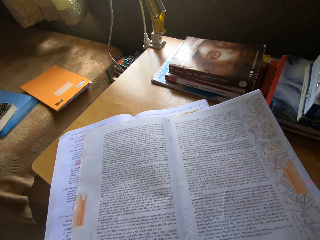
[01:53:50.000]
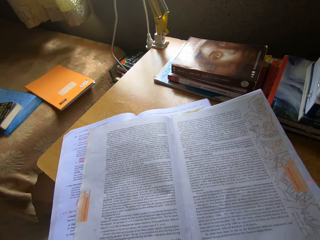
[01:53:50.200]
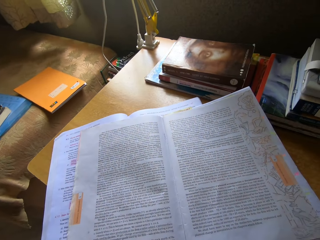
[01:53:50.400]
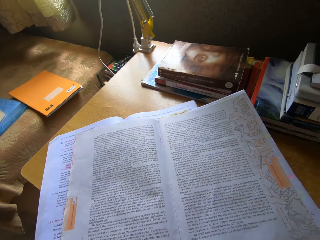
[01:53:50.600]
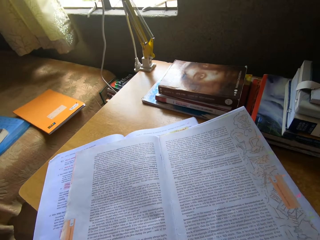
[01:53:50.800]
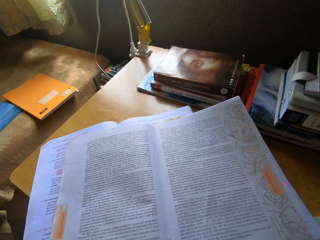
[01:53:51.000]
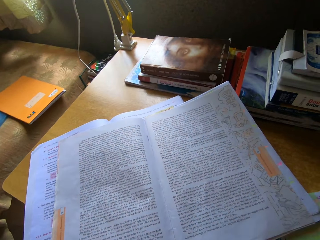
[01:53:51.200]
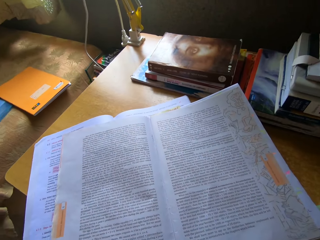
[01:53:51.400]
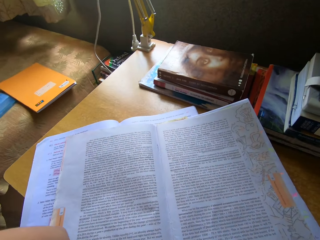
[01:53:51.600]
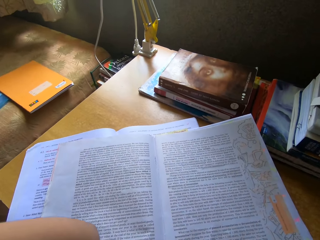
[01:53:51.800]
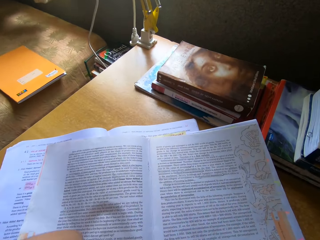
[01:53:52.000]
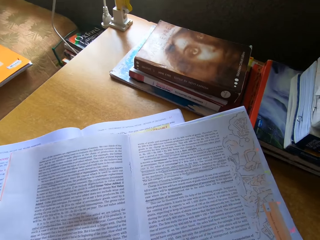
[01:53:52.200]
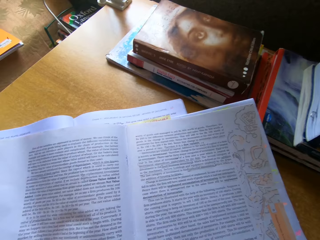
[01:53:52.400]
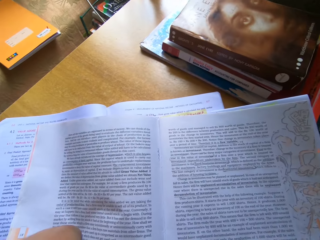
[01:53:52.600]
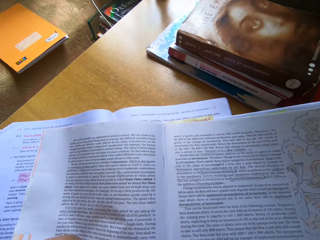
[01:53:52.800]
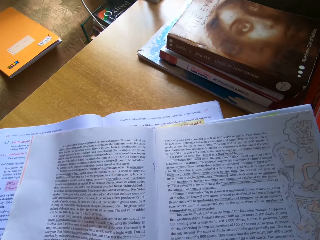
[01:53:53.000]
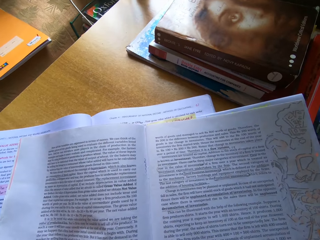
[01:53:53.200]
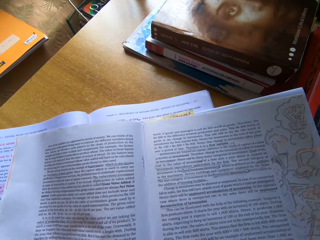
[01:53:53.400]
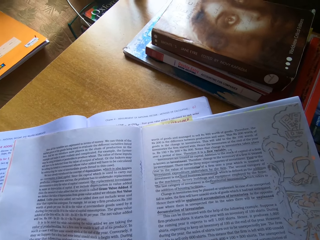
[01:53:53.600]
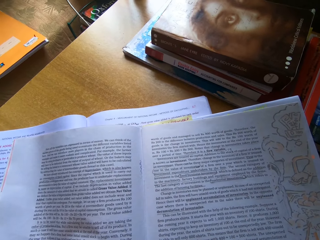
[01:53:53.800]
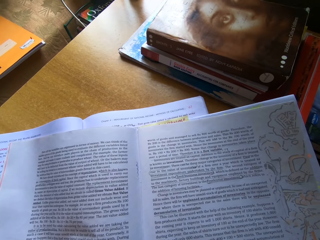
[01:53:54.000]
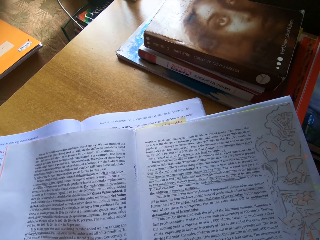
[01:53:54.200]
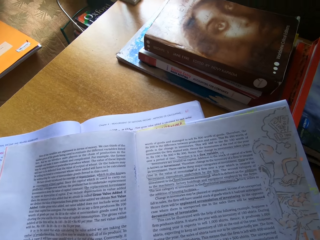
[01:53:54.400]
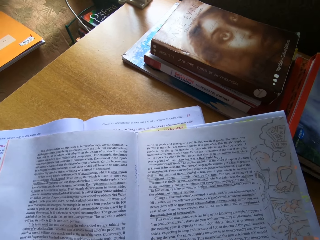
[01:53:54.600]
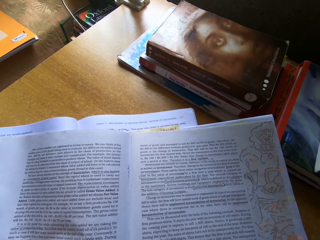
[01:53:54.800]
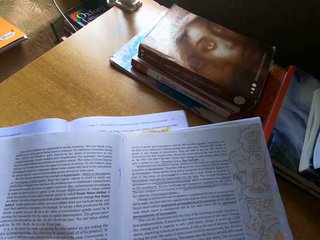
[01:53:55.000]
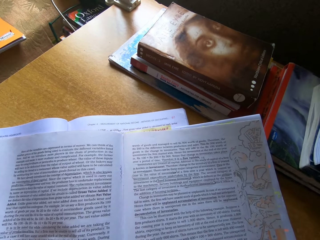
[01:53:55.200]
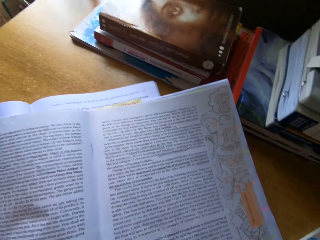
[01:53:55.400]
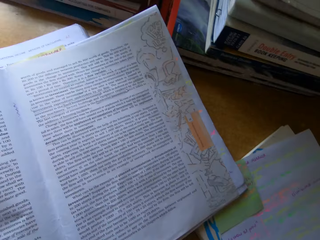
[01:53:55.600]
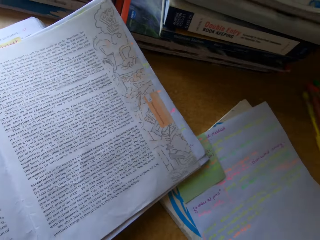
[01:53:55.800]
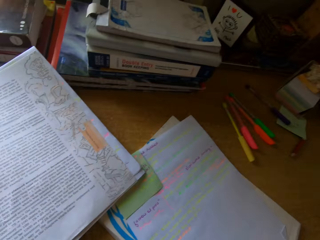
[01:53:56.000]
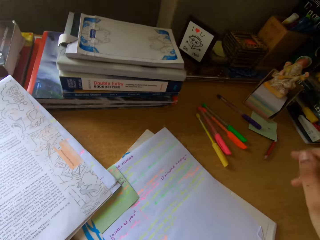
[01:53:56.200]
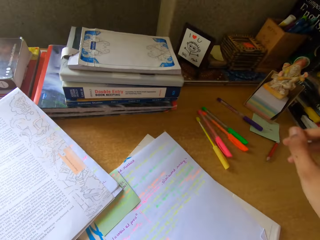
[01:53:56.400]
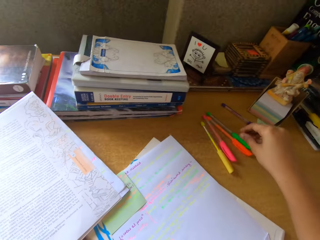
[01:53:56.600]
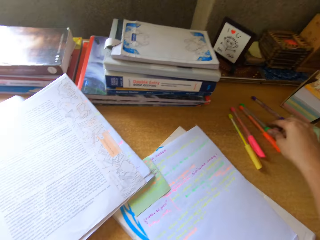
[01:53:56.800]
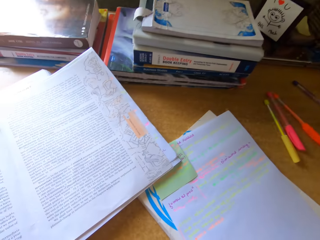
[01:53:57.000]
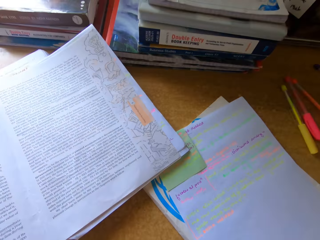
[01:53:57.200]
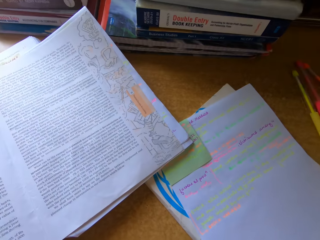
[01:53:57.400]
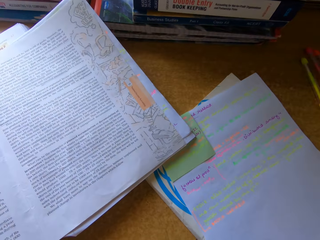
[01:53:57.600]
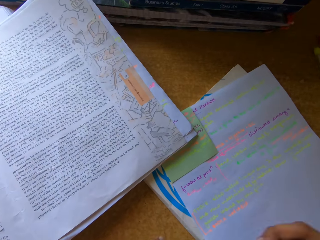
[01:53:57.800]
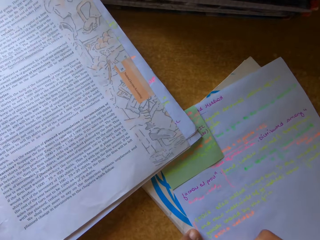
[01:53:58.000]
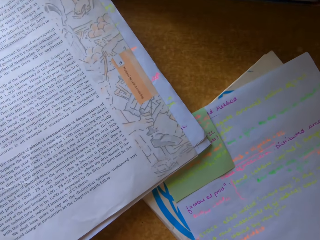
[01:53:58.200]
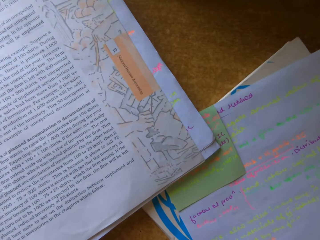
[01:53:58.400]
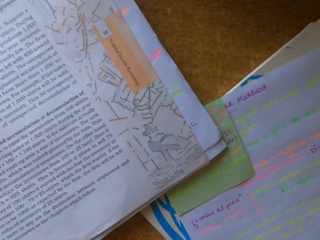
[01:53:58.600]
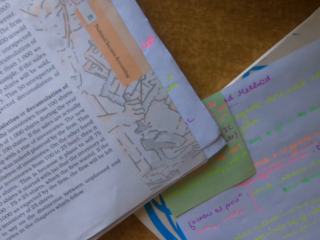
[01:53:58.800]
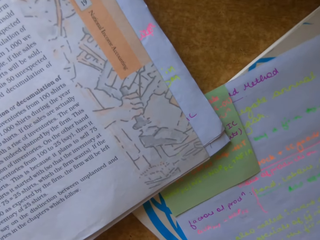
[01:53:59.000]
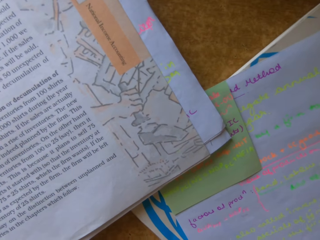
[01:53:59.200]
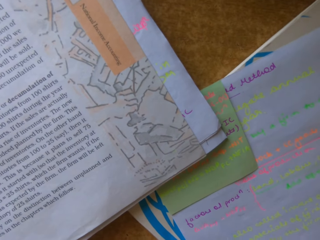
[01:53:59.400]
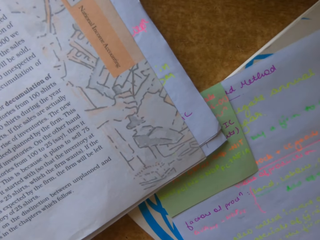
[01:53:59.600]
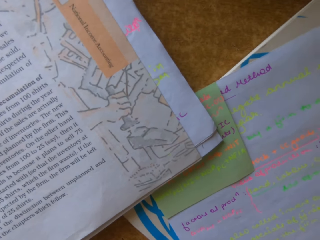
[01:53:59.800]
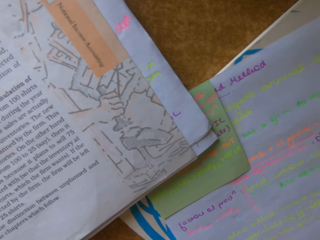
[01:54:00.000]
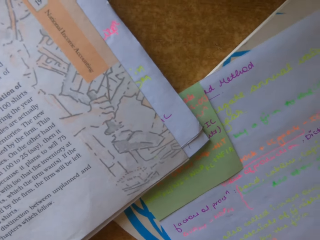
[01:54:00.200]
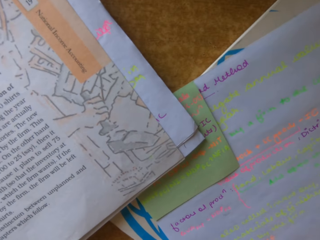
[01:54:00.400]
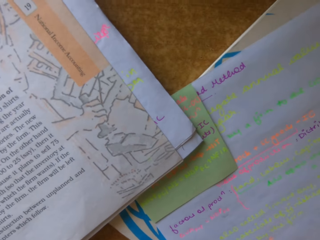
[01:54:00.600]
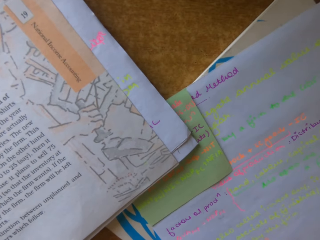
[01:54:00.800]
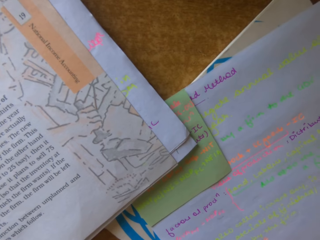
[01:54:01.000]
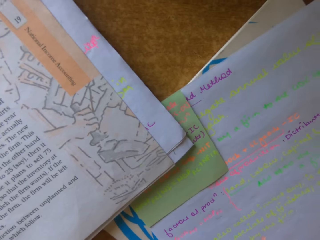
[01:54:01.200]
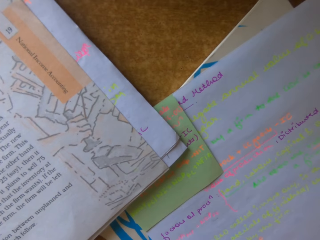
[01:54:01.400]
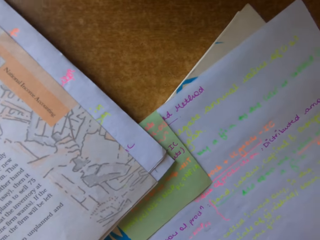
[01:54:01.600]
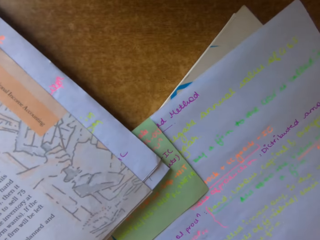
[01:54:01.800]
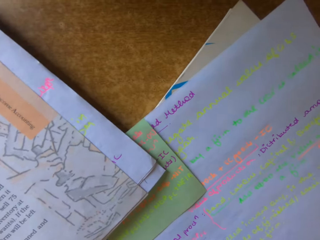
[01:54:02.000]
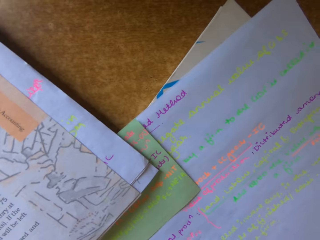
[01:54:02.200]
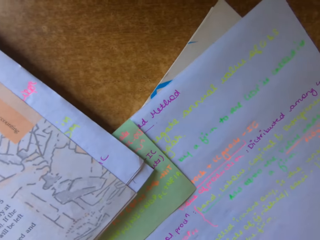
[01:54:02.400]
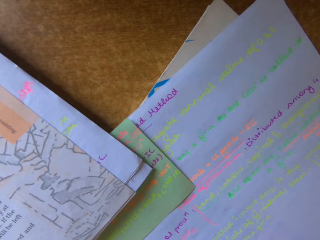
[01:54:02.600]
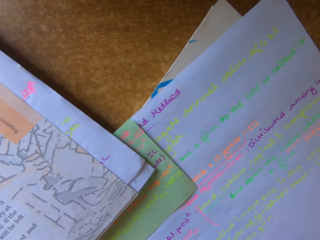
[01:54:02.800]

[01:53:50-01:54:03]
The camera wearer picks up a green pen. They write on the book.

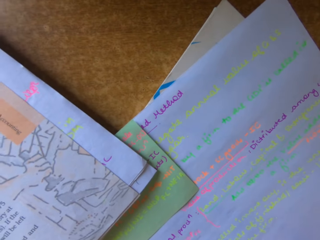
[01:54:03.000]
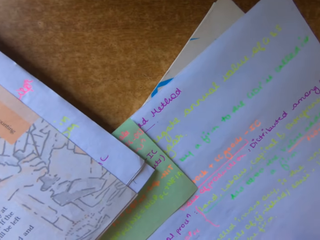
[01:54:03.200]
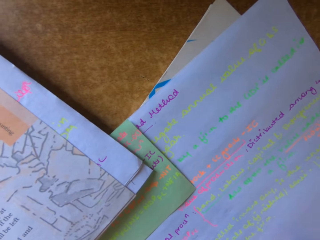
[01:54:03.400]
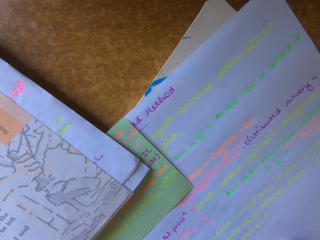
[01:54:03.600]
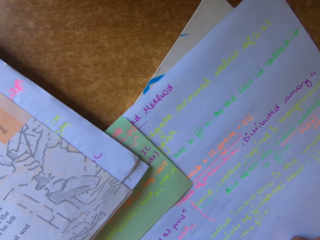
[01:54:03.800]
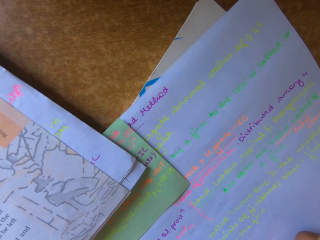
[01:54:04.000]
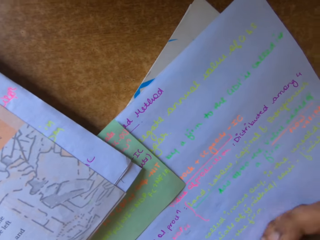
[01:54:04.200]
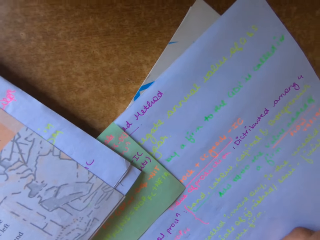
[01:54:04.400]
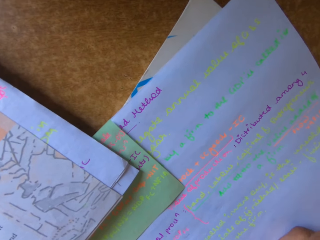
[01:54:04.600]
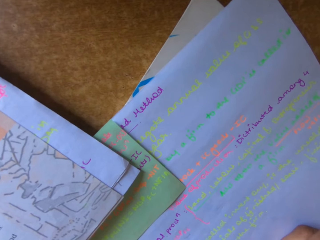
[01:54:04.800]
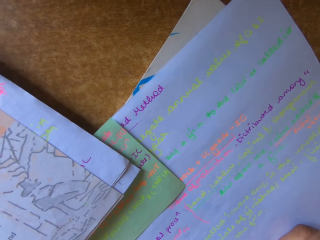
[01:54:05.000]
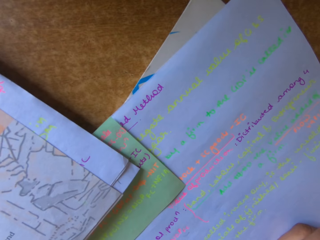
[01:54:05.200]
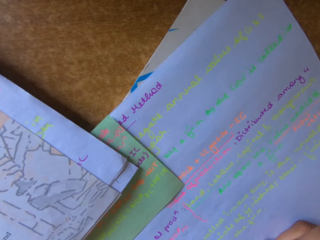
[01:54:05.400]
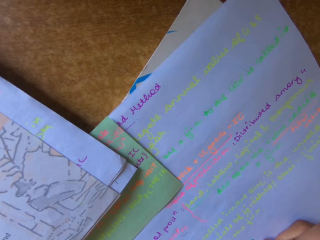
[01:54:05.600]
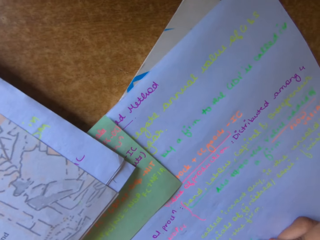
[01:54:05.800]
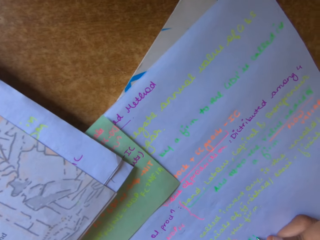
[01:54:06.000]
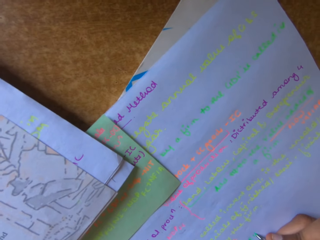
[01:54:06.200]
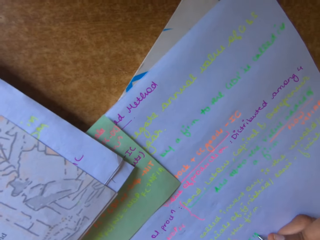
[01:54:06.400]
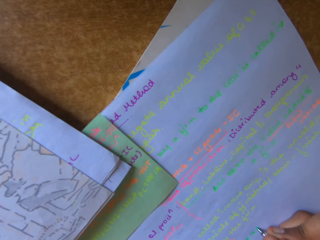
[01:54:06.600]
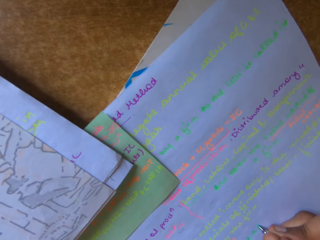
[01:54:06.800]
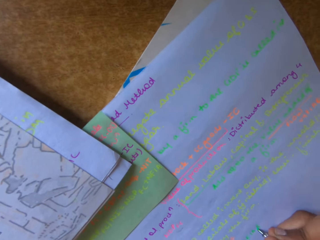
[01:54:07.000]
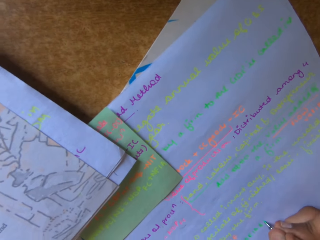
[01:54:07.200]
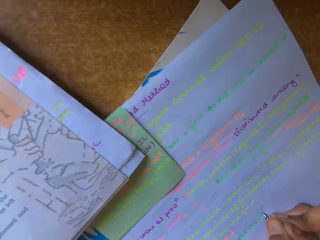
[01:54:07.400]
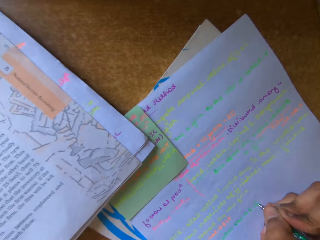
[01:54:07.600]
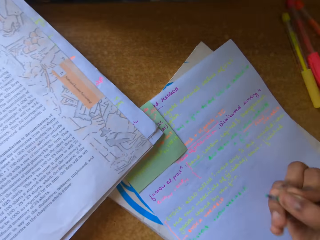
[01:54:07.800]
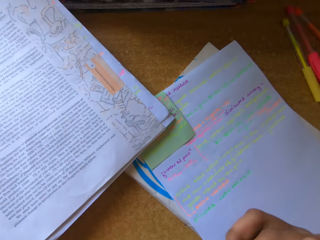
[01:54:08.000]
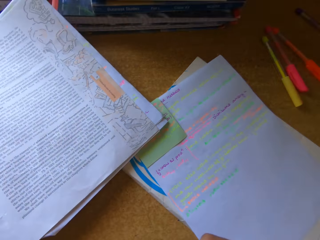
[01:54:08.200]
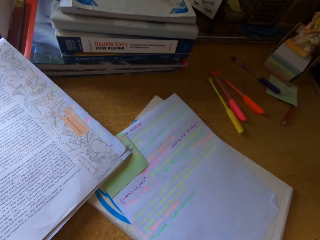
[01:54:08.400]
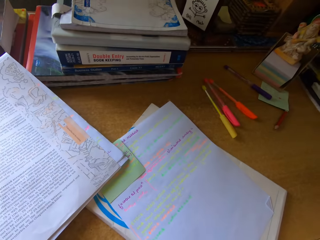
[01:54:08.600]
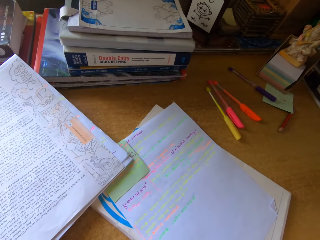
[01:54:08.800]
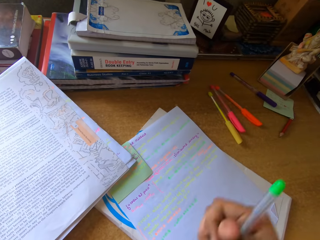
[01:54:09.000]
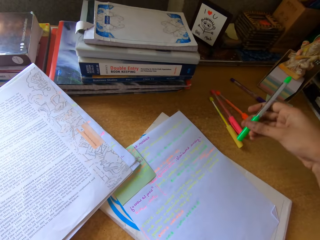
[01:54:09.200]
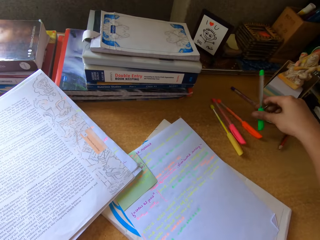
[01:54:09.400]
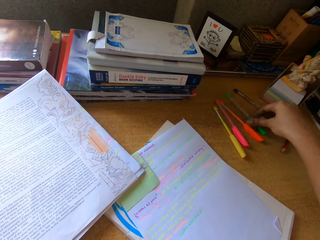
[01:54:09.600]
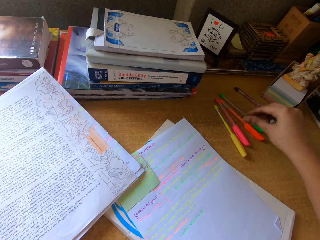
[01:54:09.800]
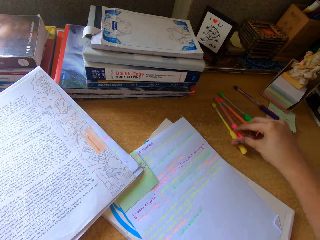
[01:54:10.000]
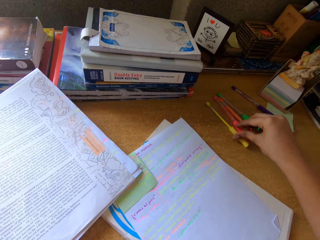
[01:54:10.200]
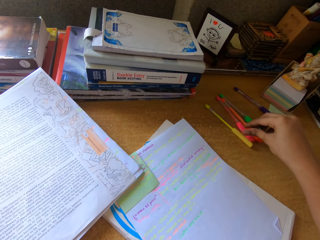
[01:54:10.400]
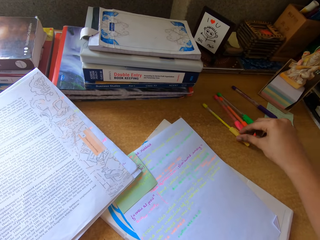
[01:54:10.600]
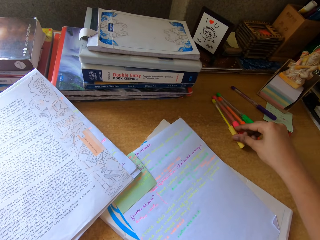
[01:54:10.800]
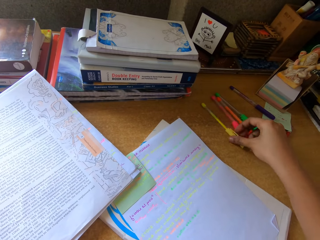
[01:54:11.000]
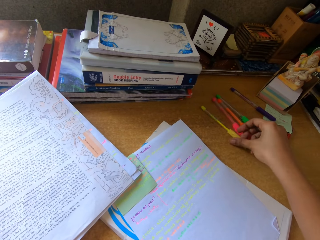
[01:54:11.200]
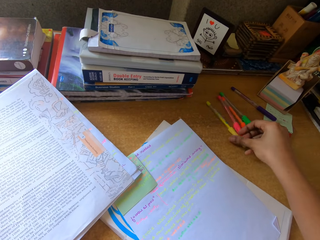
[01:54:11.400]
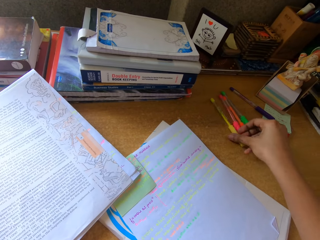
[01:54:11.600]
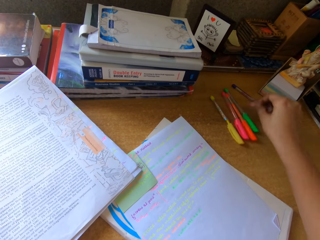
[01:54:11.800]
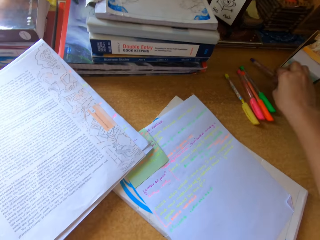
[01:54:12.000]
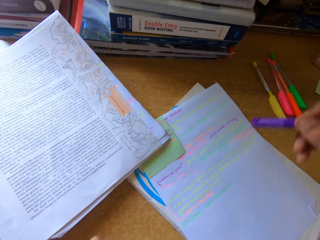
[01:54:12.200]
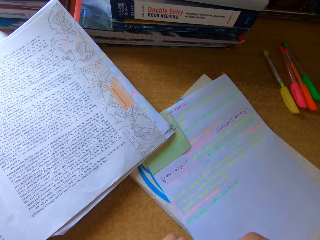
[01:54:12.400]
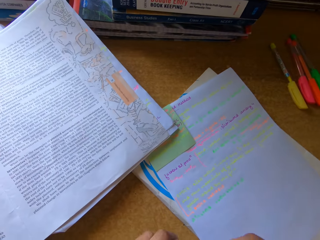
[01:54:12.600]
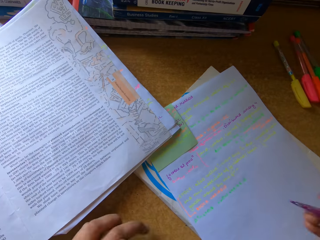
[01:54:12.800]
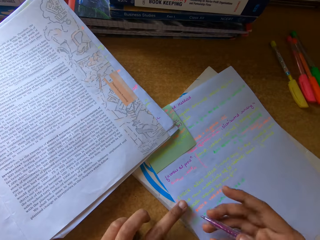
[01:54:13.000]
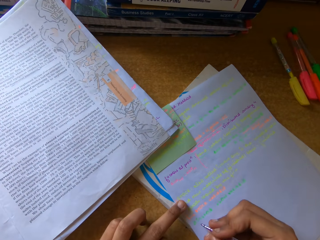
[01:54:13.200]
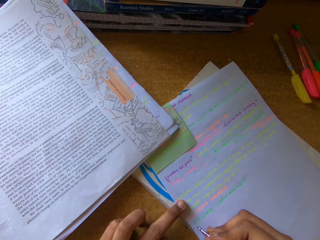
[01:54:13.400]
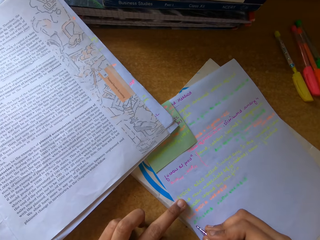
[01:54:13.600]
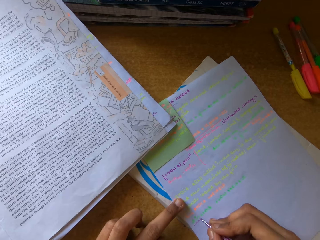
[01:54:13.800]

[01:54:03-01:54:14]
The camera wearer puts the green pen on the table. They touch a yellow pen. They pick up a purple pen and open the purple pen.
